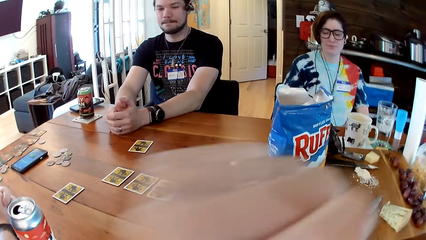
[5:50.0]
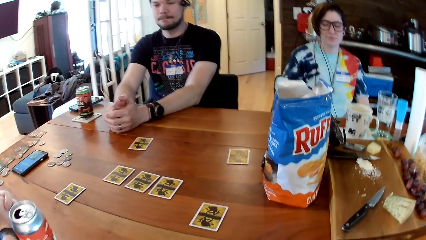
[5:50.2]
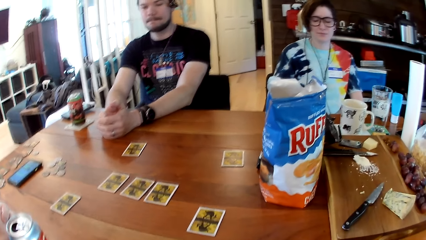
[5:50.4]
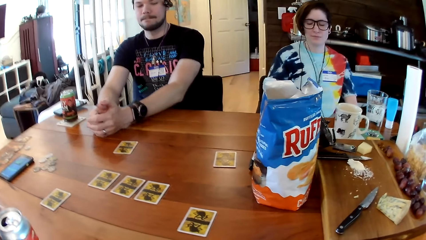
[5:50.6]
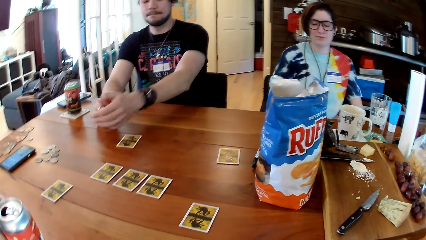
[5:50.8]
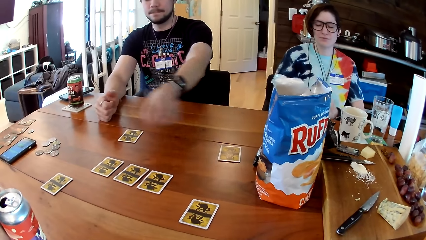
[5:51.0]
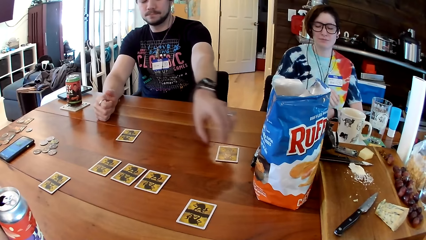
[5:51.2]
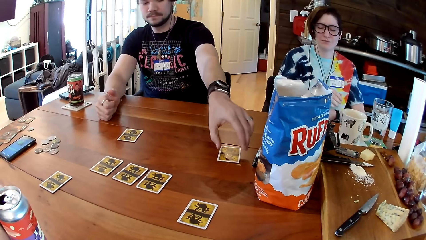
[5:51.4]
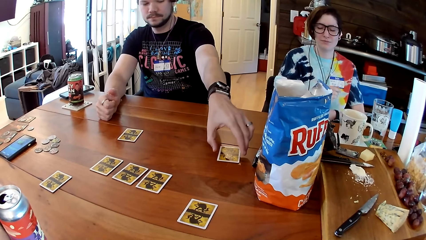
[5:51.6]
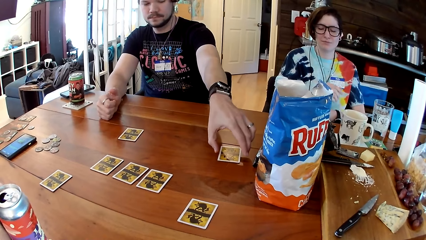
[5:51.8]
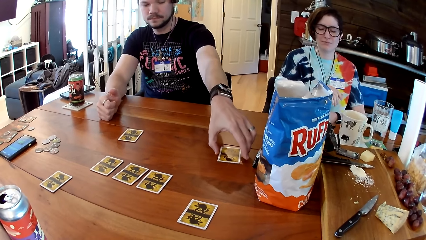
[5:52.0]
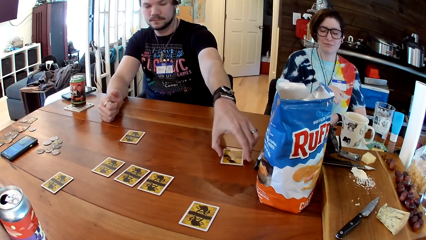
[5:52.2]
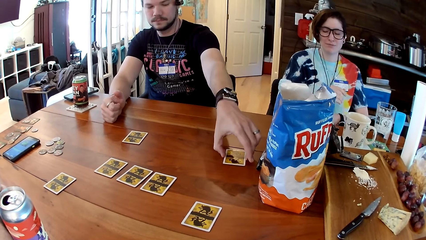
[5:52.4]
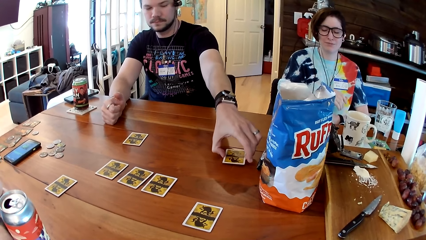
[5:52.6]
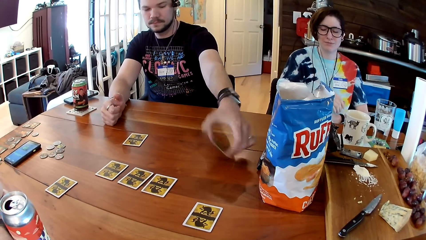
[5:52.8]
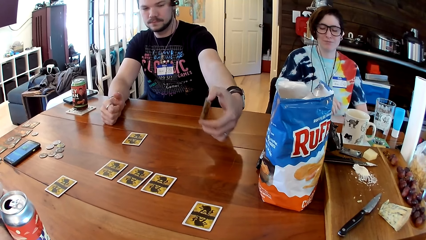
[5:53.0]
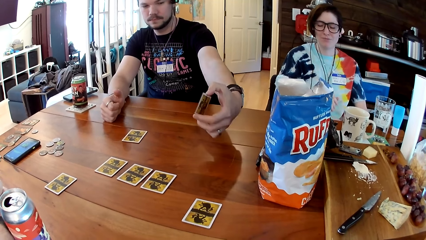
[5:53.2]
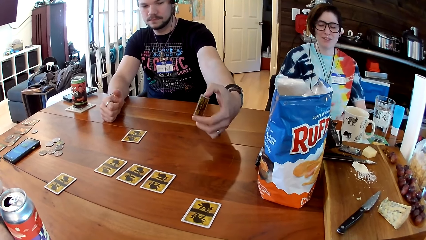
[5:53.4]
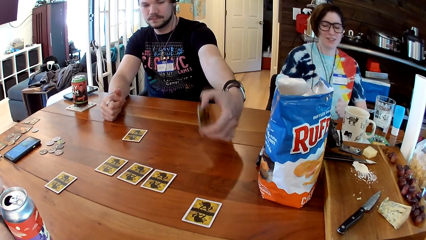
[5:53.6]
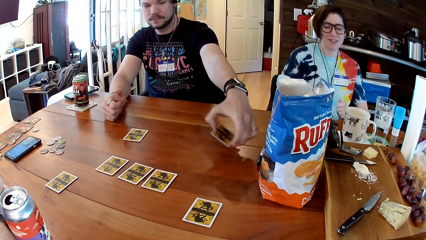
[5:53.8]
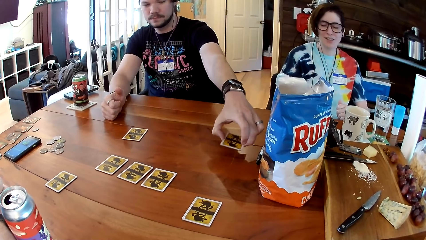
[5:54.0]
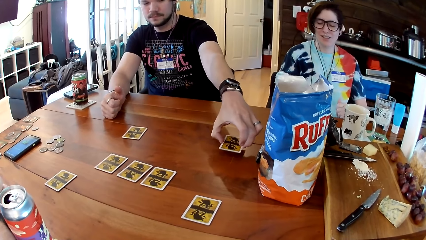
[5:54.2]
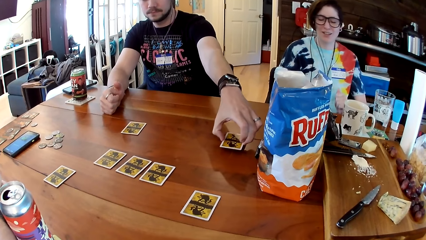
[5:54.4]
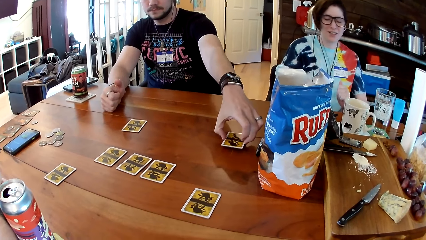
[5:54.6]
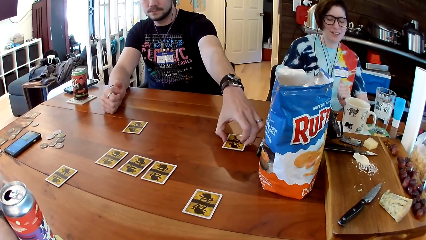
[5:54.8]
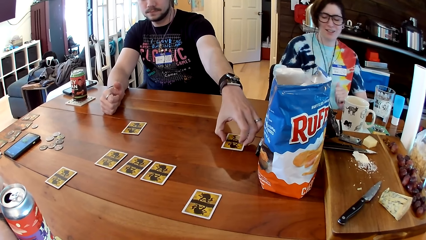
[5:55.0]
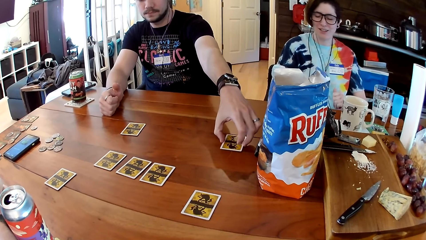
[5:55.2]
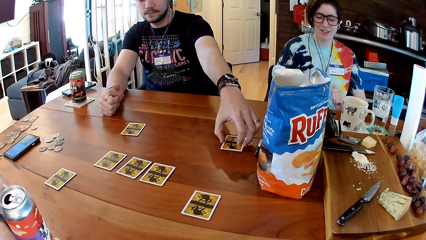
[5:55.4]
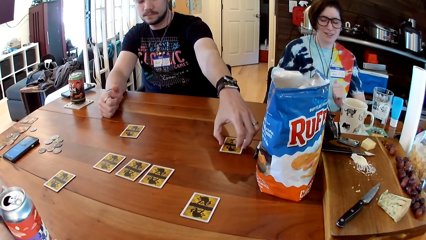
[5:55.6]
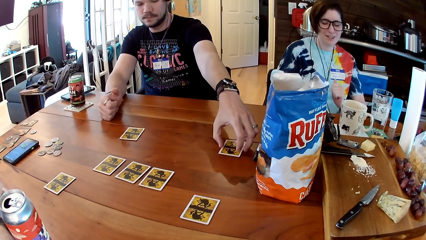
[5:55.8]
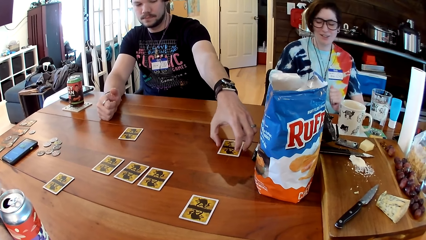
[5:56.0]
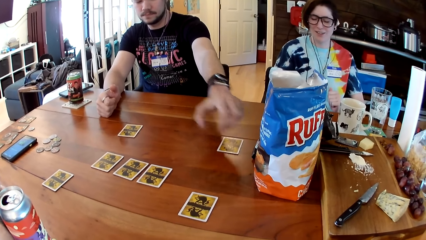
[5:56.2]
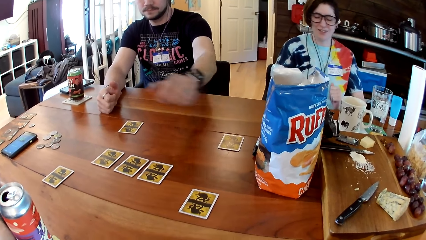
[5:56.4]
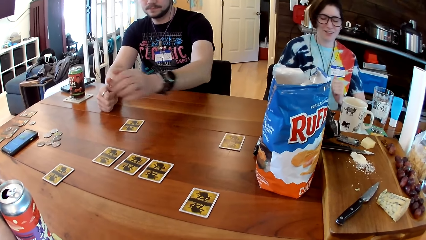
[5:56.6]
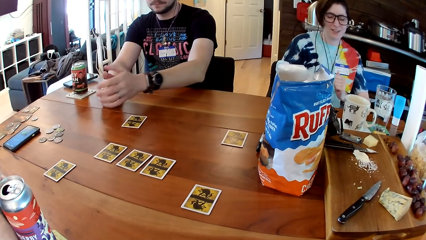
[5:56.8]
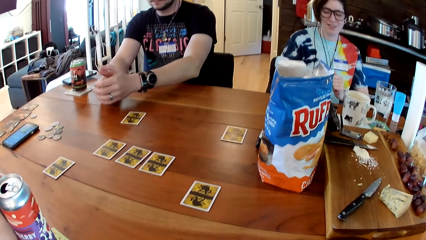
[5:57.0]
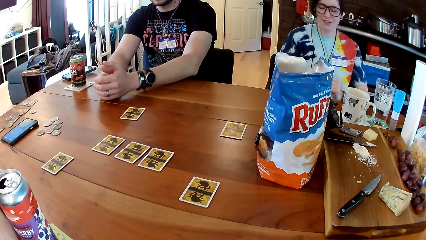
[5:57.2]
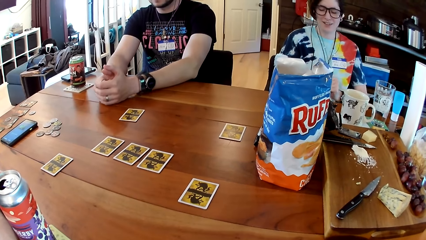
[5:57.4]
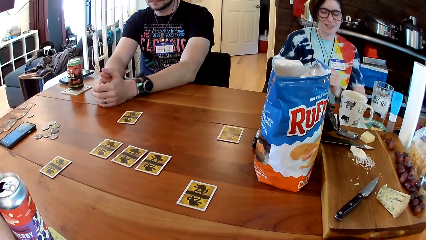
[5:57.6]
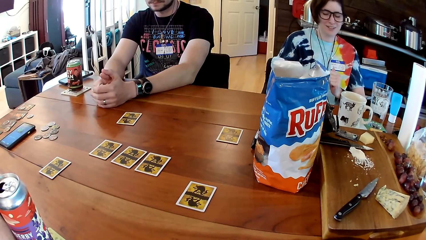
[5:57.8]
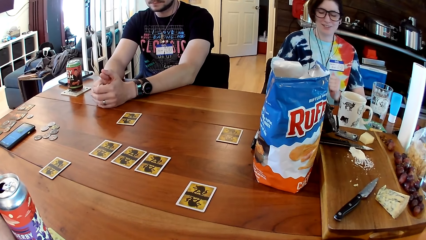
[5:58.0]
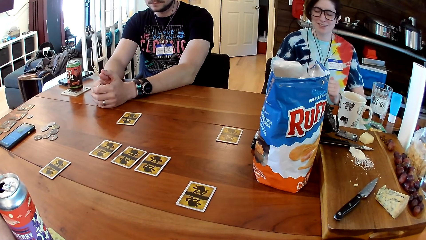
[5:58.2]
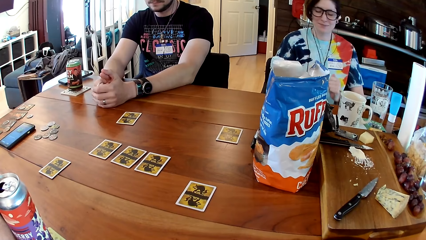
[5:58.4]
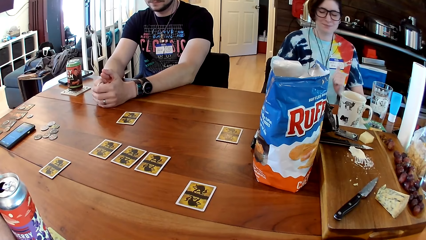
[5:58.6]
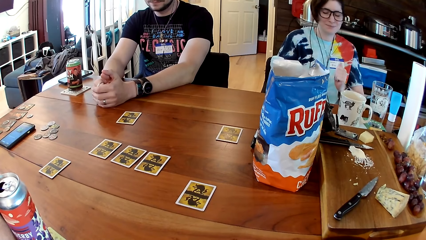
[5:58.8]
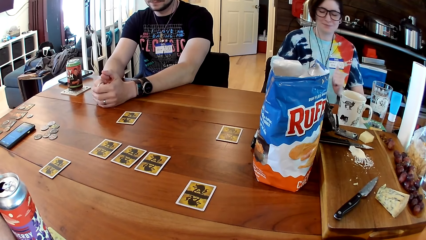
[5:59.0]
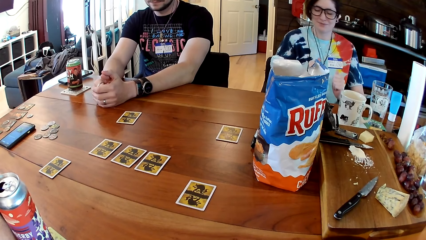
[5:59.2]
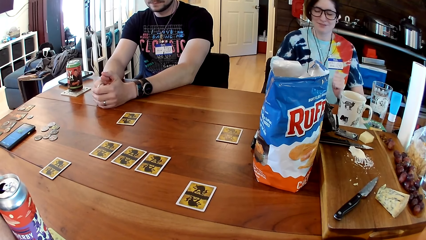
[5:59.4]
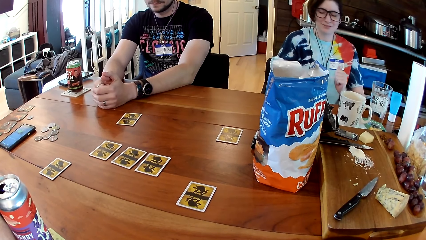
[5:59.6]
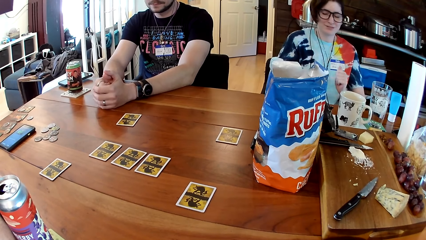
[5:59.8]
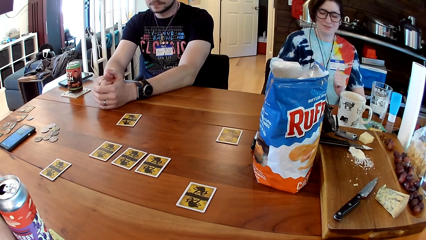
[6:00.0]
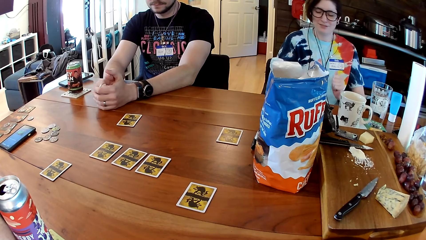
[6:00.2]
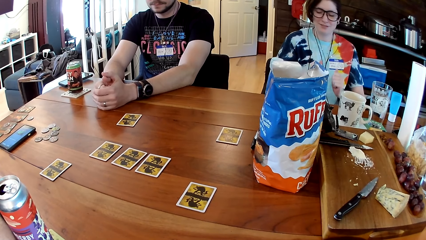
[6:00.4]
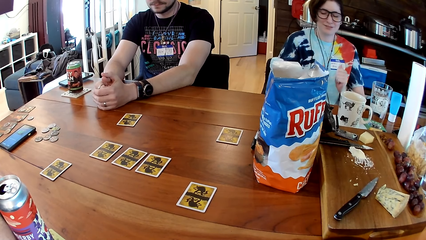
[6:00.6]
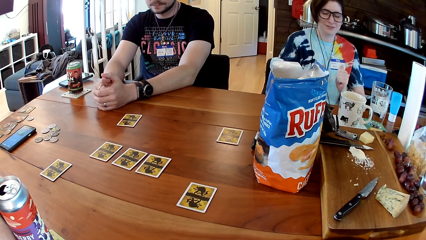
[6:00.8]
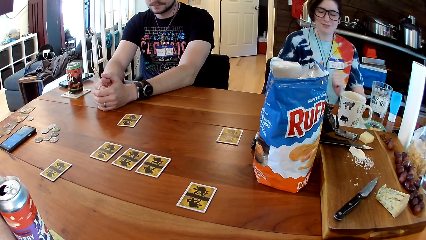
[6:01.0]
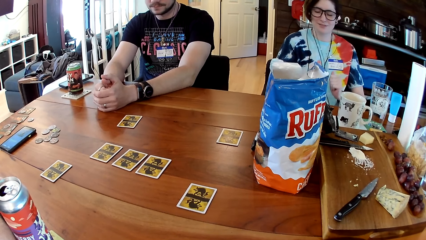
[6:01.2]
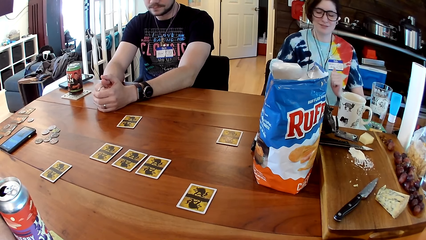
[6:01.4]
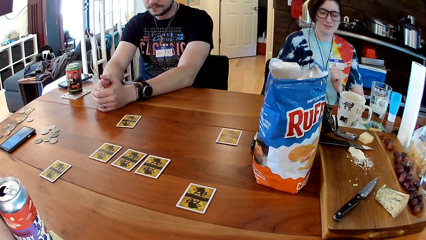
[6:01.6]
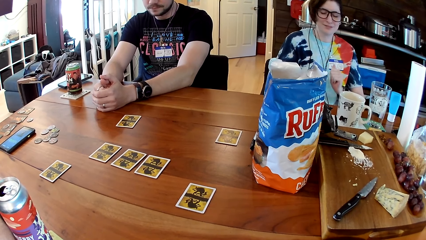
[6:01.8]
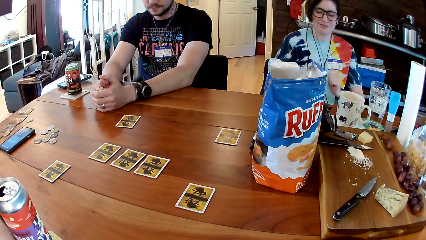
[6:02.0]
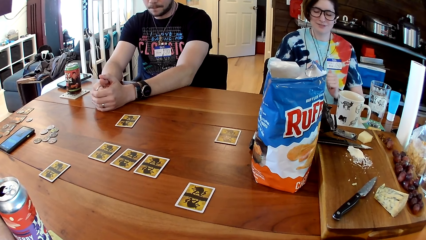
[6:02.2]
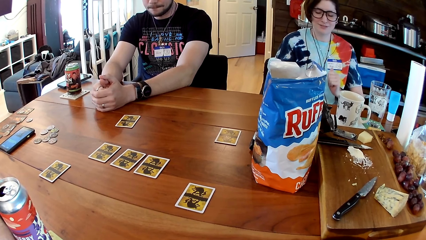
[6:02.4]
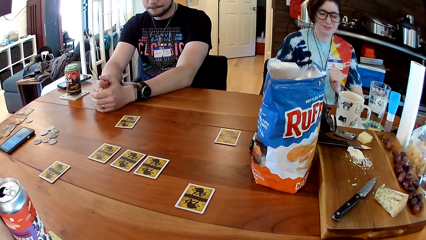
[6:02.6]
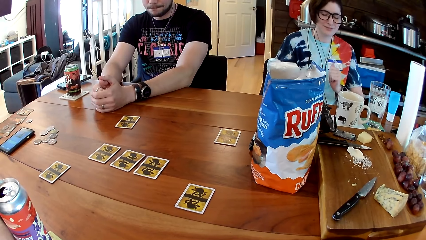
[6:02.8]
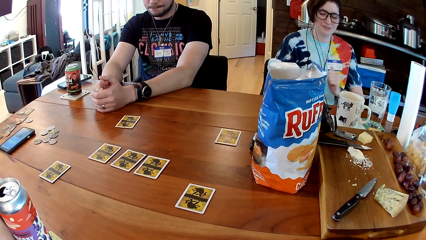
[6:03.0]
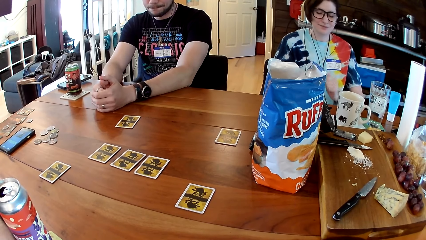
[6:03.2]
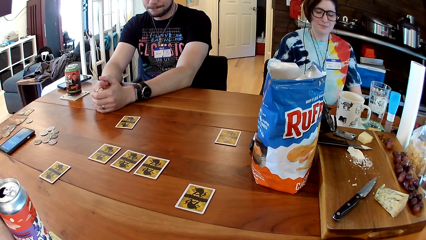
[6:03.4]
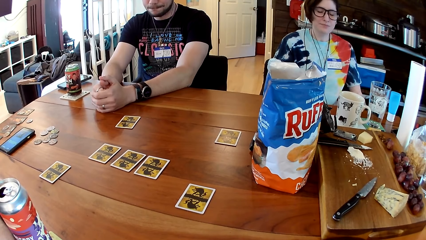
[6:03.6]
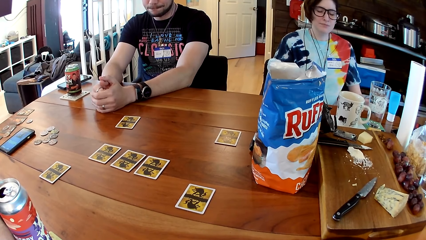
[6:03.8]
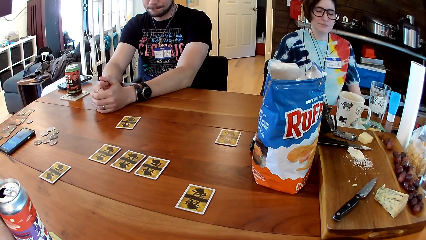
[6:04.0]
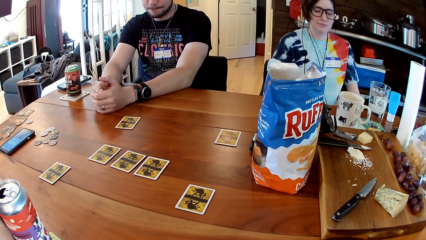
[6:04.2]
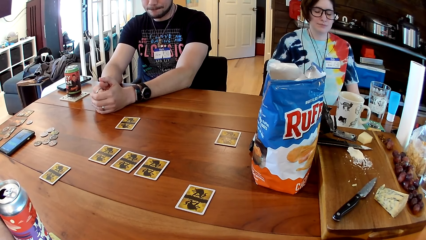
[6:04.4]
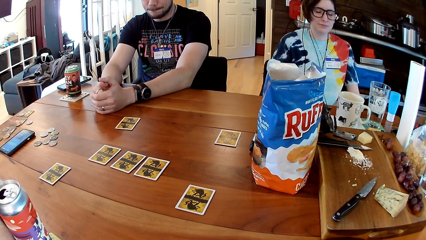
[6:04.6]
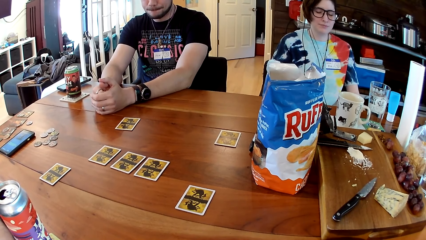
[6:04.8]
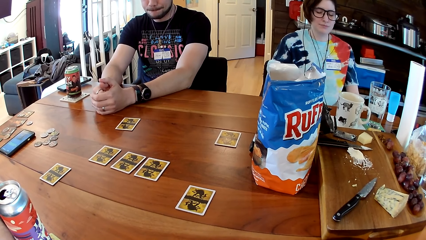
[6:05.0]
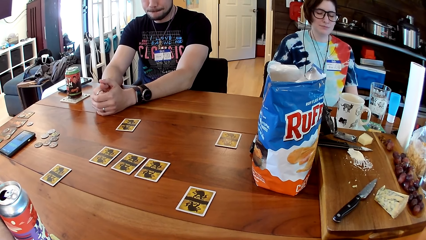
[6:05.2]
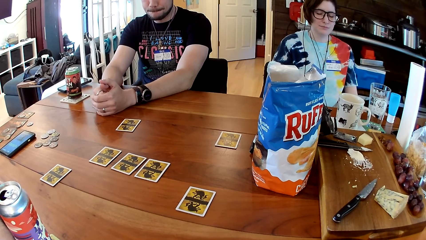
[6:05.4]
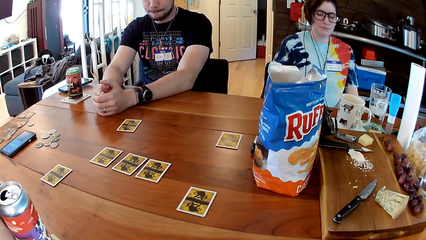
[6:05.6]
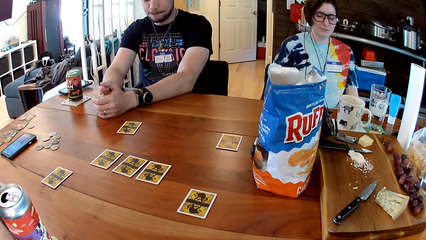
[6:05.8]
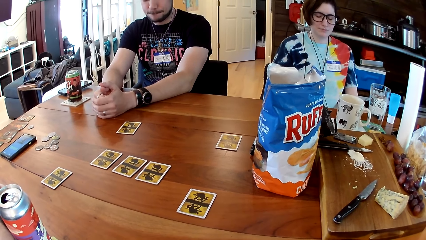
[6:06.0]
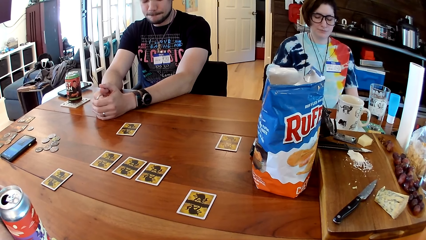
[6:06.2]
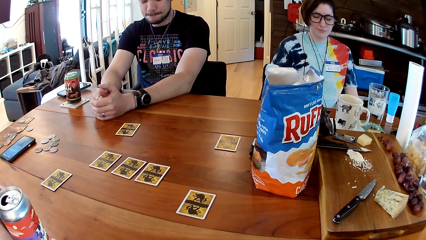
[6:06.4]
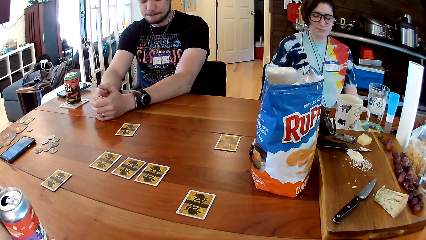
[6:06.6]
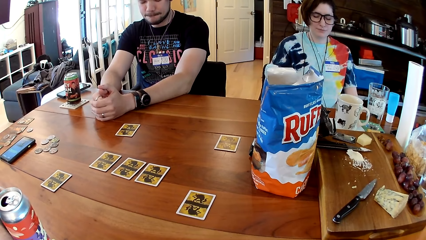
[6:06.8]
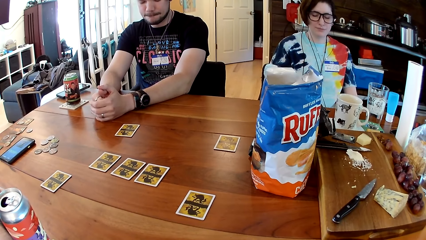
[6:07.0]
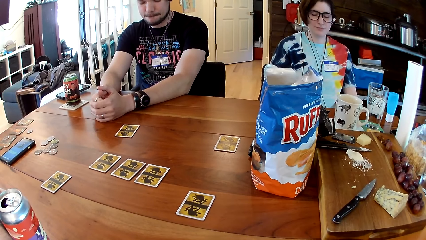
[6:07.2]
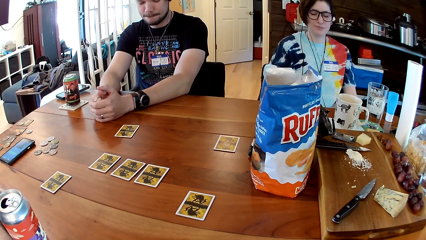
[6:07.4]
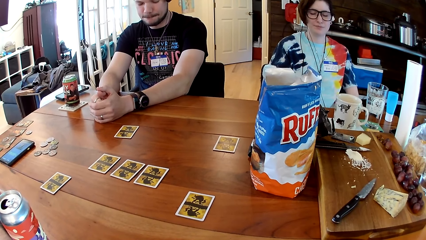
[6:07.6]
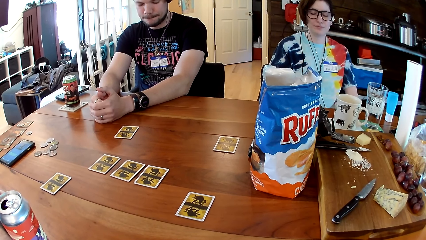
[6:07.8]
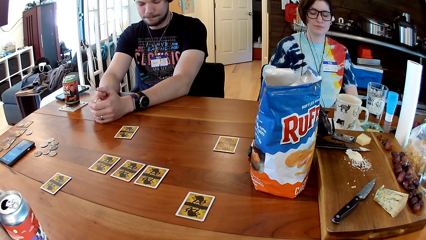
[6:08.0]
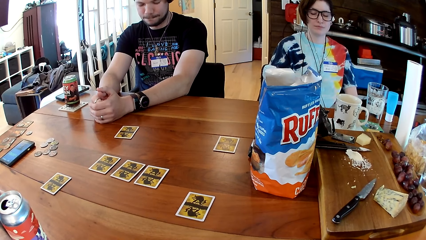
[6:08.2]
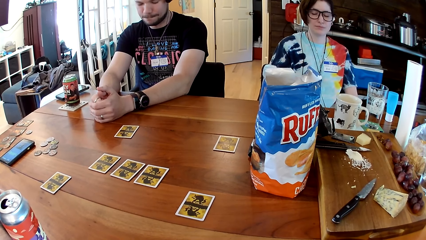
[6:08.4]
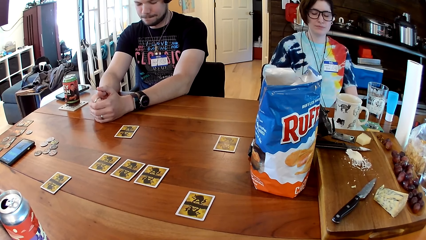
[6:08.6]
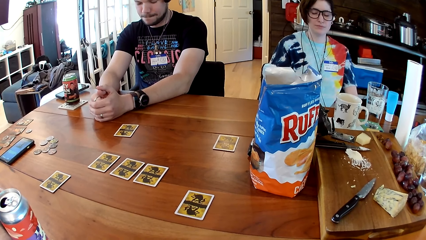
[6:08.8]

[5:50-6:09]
The man picks a card from the table with his left hand. He turns over the card with his left hand. He is looking at the card. He drops the card on the table with his left hand. Another person is dancing.
